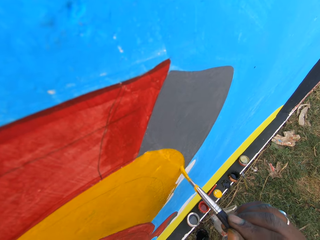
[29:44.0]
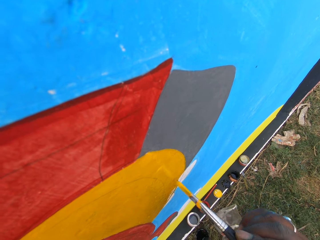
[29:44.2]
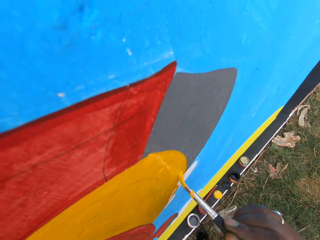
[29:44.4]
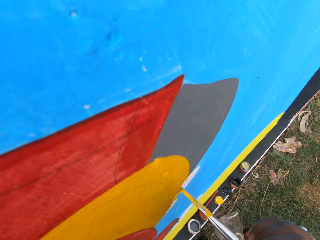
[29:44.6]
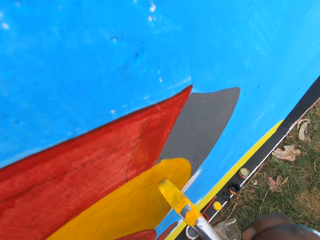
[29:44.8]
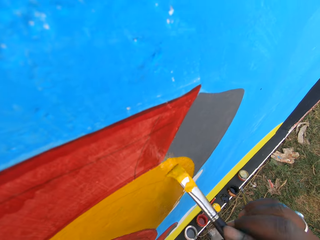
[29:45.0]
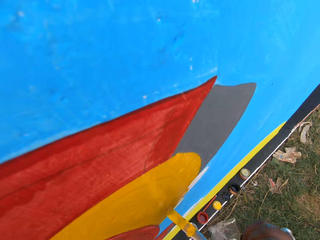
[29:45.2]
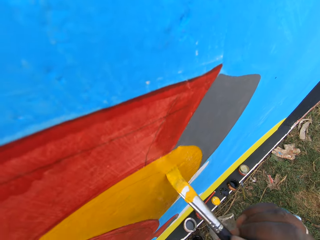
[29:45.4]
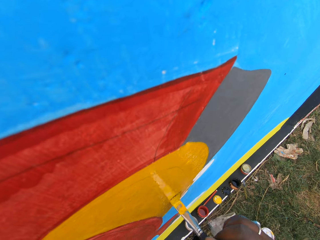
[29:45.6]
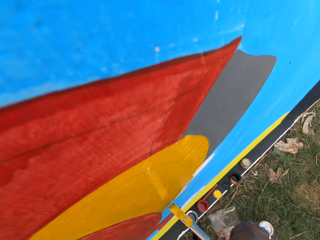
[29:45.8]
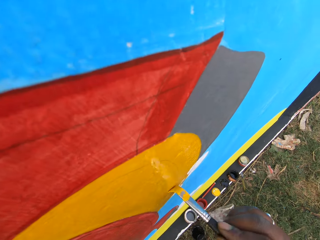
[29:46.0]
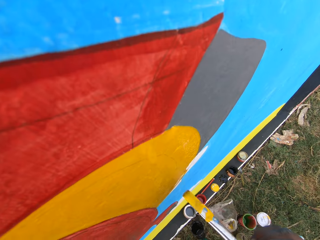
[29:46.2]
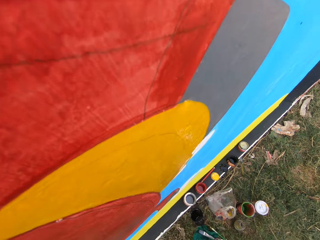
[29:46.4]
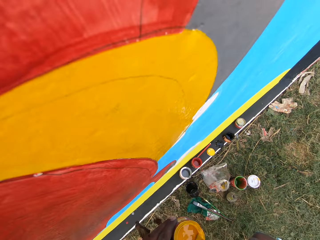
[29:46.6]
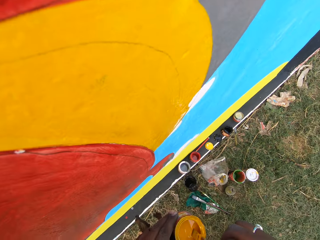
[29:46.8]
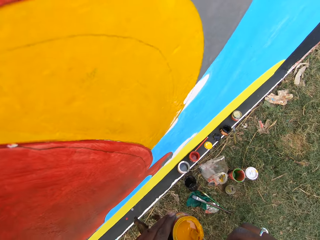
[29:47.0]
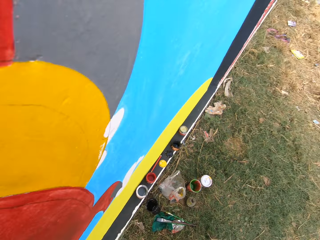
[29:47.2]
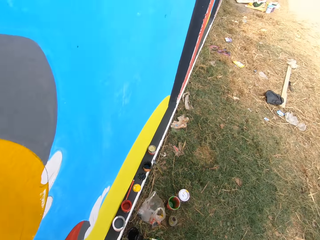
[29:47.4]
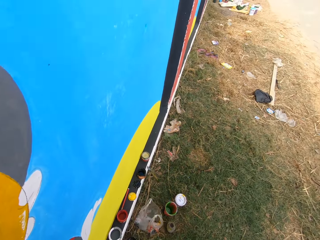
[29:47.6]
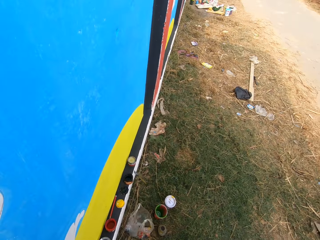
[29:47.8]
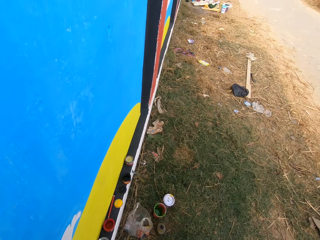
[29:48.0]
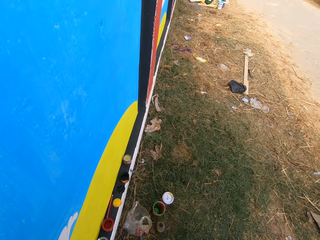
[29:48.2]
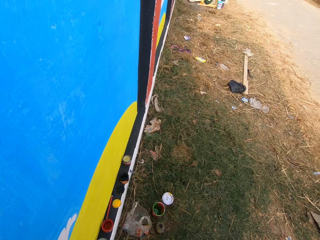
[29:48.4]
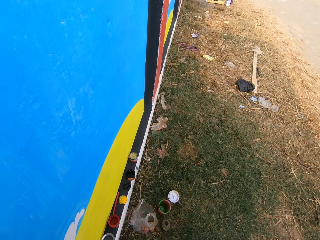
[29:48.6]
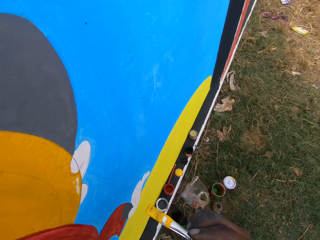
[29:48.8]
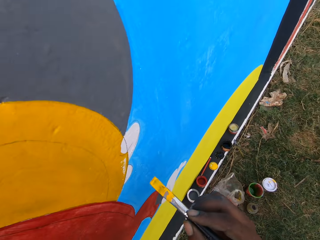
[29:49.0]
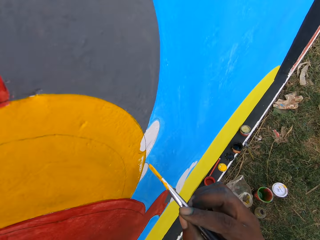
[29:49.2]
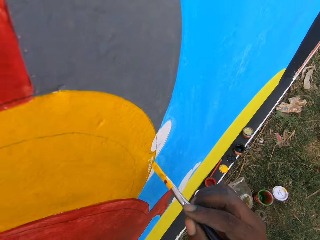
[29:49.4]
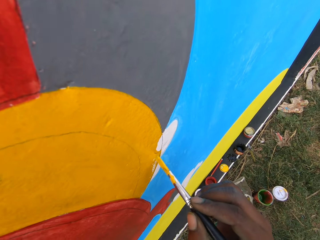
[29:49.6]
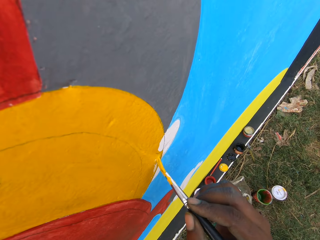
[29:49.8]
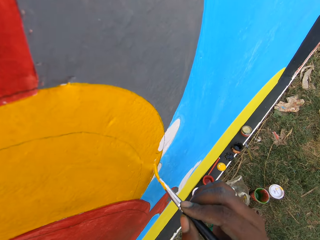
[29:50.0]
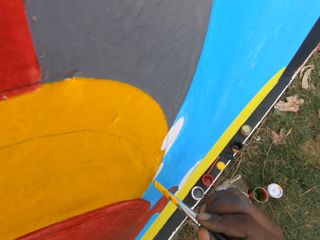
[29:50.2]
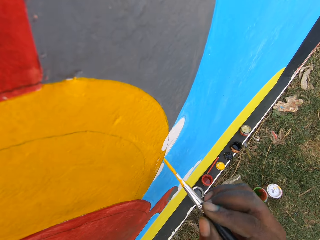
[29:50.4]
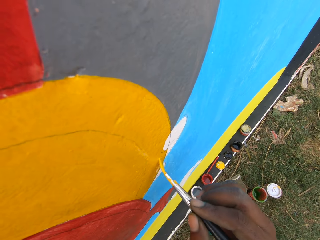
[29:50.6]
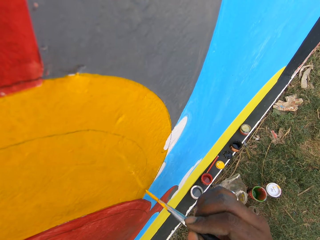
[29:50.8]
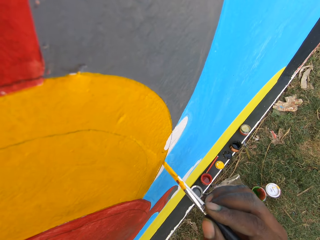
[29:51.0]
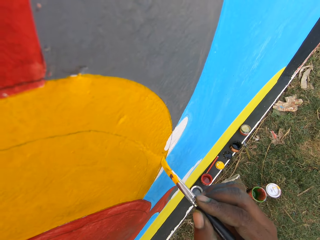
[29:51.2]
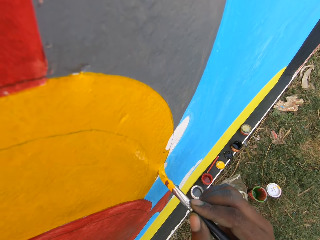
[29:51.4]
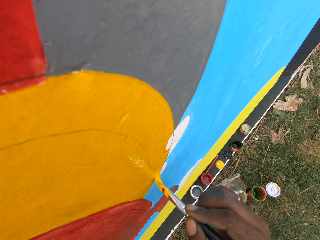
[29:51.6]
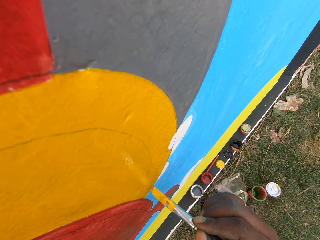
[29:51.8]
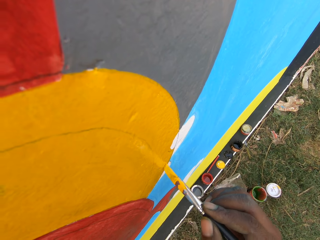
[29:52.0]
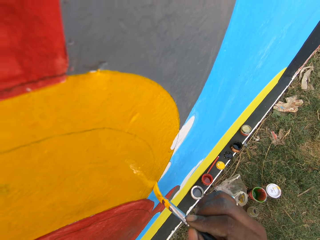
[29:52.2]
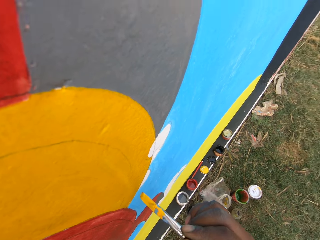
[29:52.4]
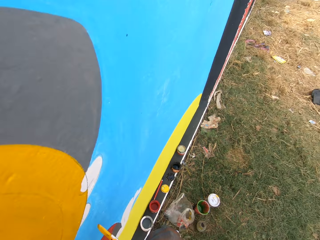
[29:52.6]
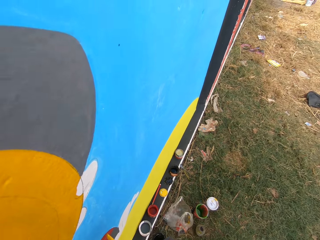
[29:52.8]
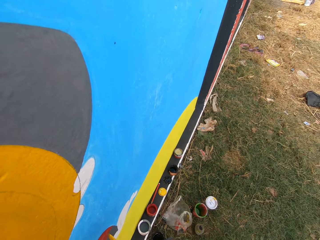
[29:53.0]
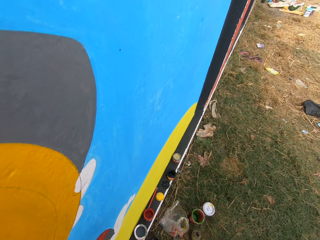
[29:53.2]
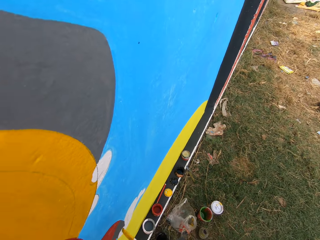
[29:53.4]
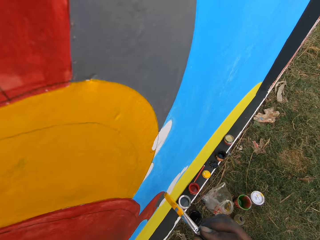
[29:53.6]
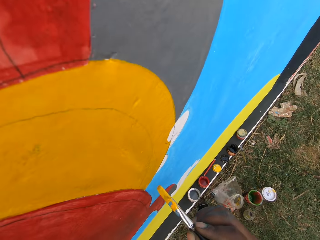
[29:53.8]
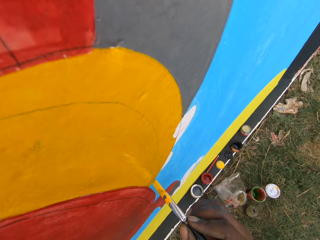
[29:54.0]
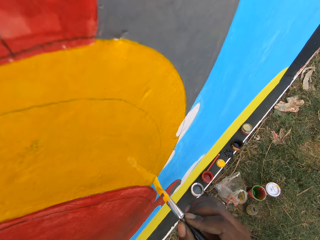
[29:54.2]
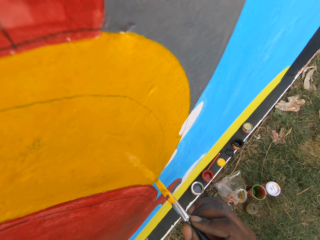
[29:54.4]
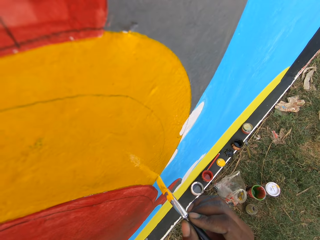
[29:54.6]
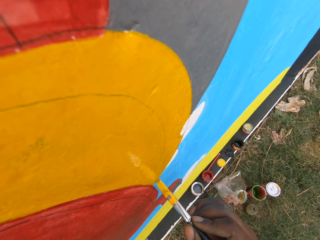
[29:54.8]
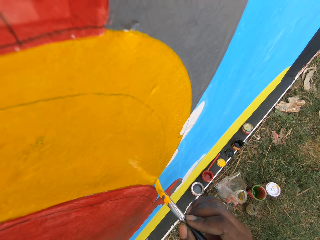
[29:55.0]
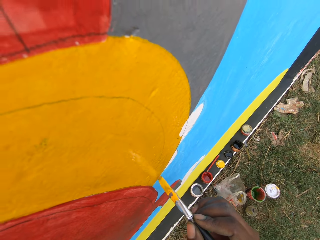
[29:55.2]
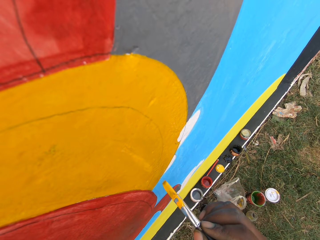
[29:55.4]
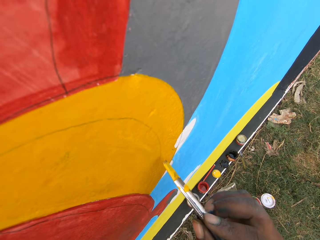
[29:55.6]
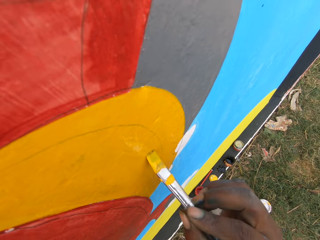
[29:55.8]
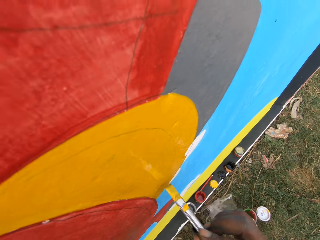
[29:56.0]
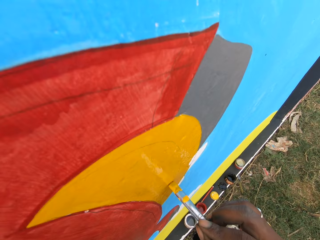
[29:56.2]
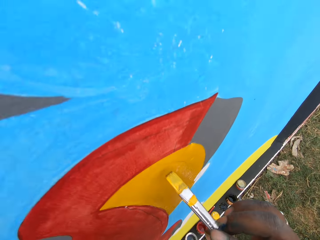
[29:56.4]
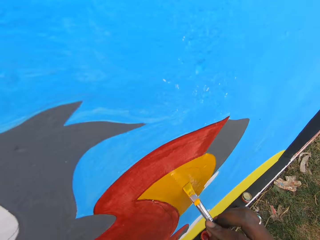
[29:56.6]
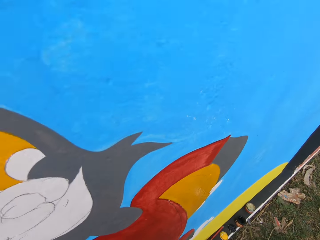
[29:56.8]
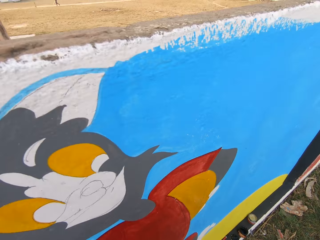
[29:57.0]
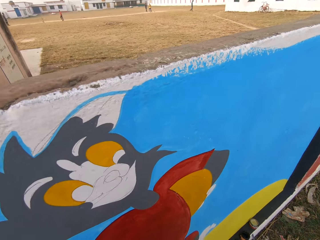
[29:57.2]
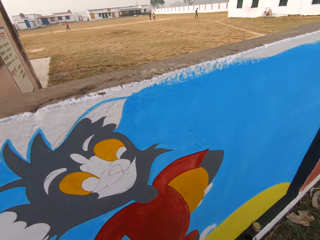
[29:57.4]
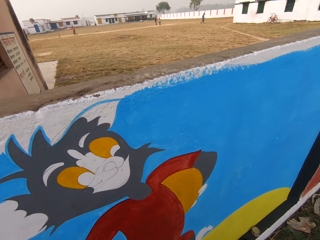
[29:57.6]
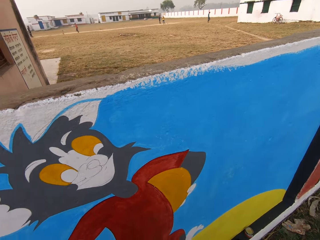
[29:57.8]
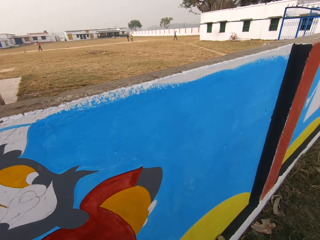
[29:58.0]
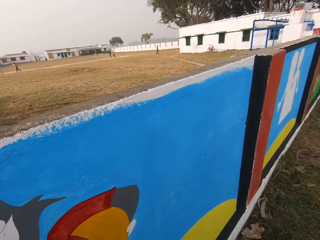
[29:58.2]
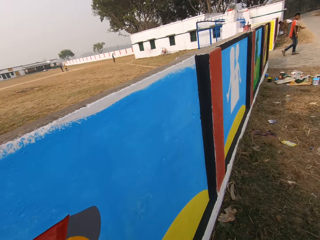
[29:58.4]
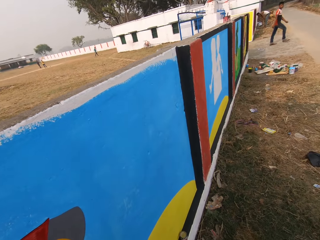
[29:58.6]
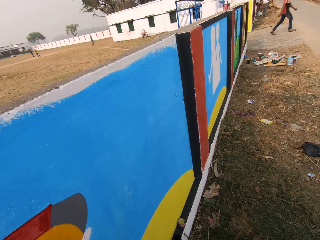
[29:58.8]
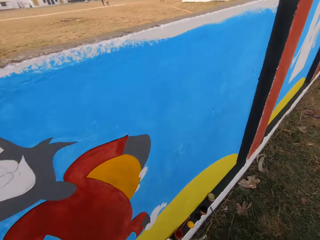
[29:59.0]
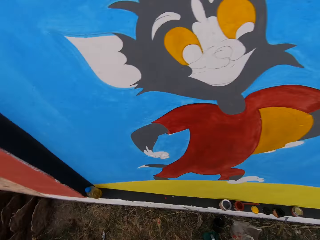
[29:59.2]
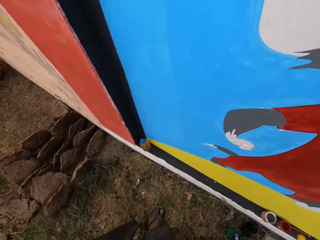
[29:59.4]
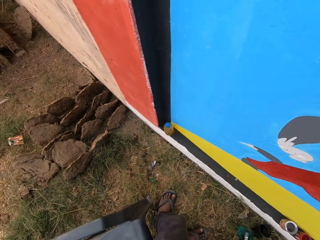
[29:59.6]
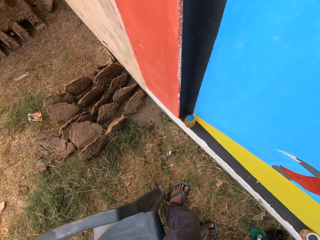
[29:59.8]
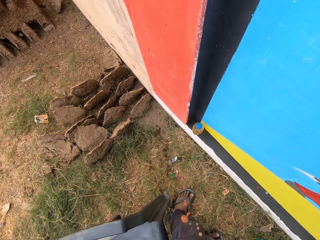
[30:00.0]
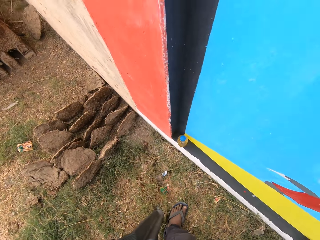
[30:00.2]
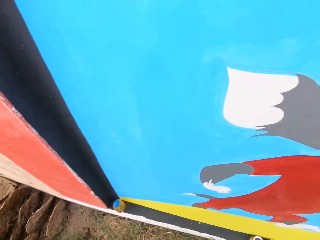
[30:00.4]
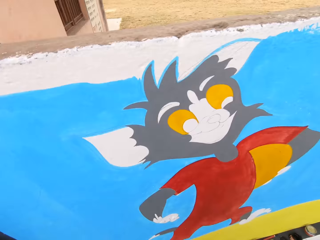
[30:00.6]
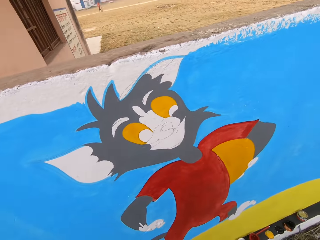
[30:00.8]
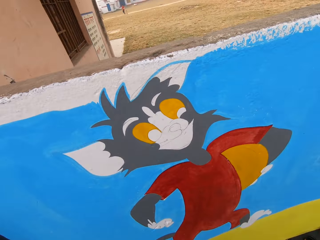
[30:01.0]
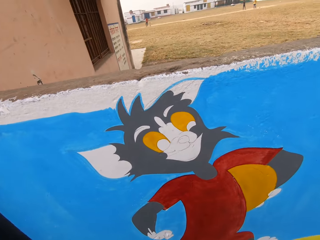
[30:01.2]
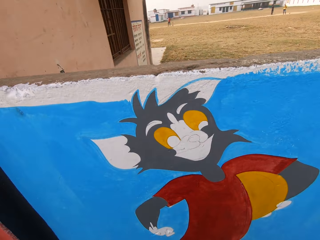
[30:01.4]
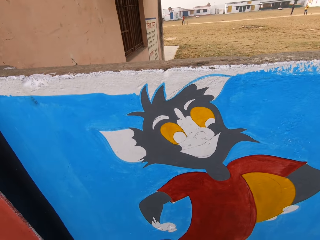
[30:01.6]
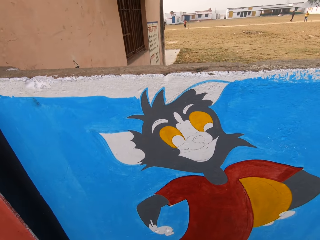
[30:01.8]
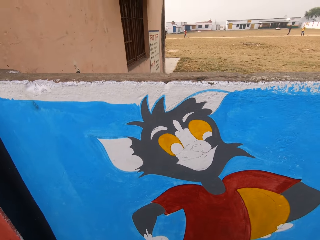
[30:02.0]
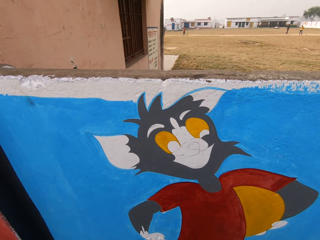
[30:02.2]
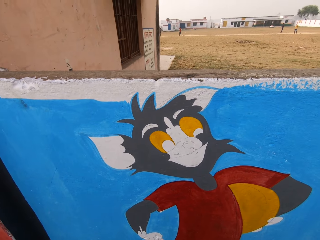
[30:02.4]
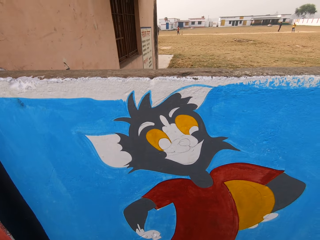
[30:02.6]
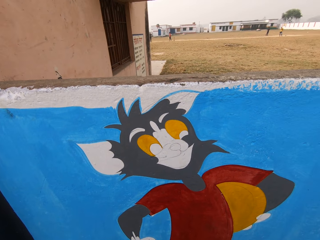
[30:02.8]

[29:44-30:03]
The camera wearer dips the brush into the painting can. They paint the wall with the painting brush. They talk with a man.

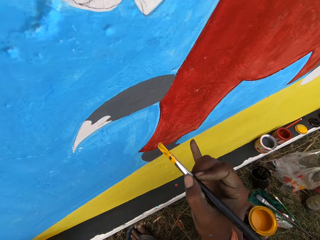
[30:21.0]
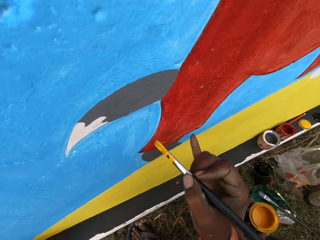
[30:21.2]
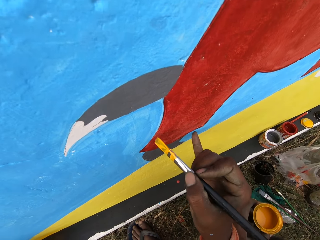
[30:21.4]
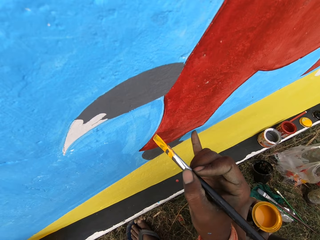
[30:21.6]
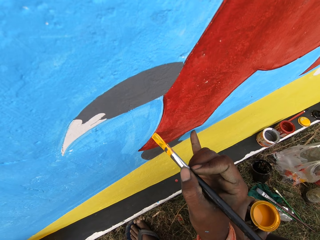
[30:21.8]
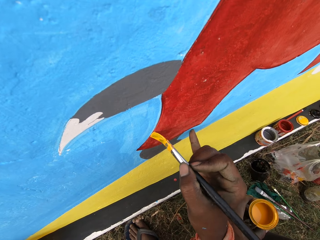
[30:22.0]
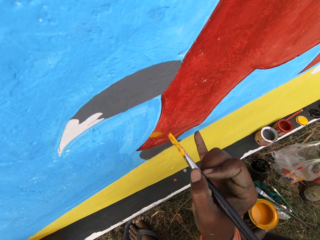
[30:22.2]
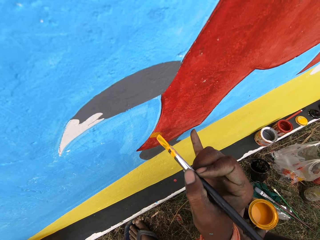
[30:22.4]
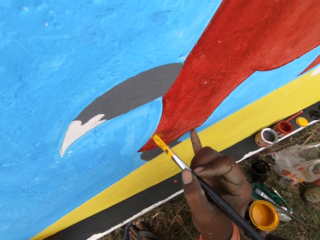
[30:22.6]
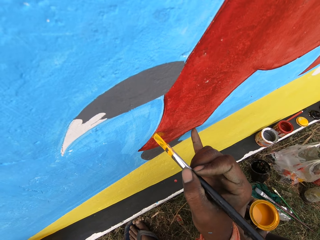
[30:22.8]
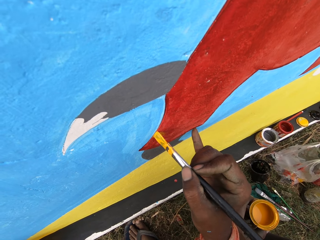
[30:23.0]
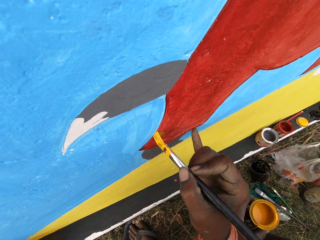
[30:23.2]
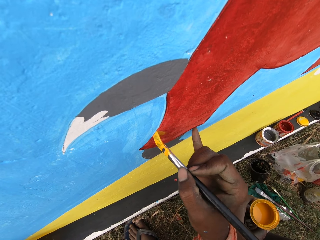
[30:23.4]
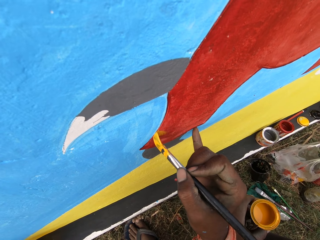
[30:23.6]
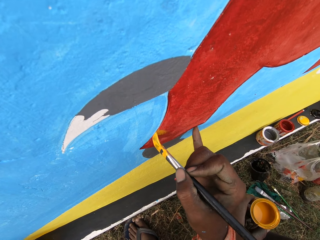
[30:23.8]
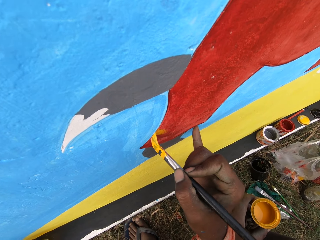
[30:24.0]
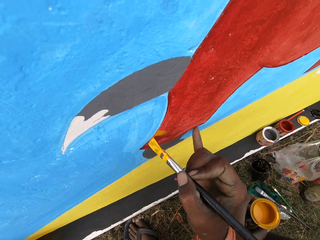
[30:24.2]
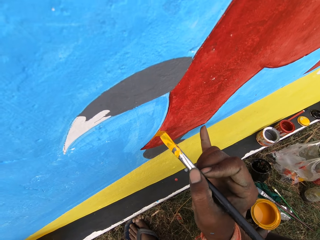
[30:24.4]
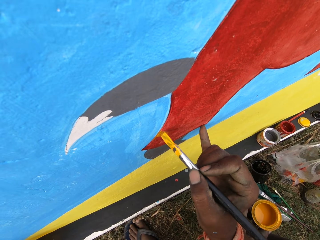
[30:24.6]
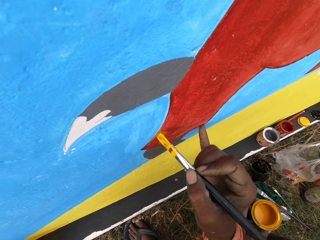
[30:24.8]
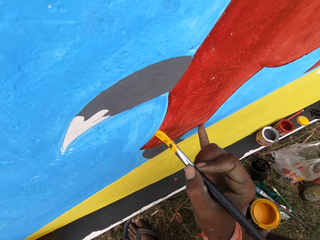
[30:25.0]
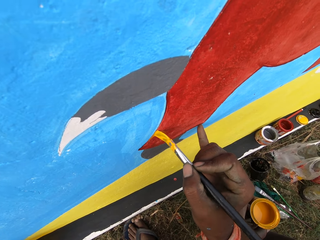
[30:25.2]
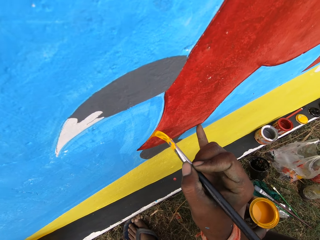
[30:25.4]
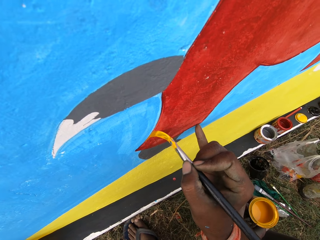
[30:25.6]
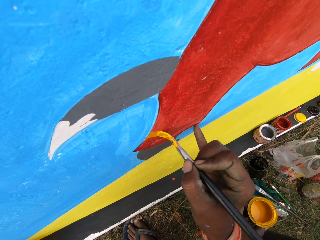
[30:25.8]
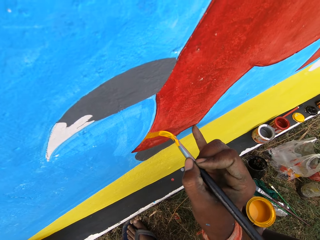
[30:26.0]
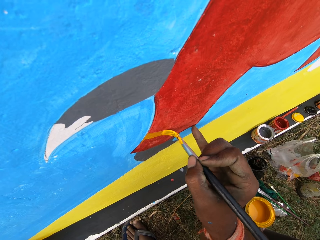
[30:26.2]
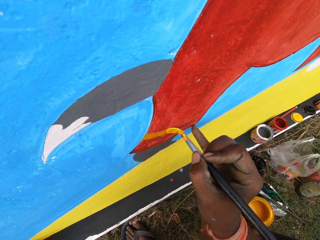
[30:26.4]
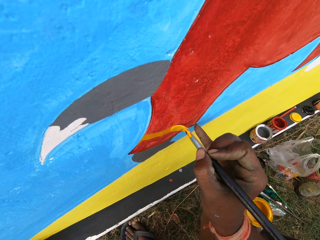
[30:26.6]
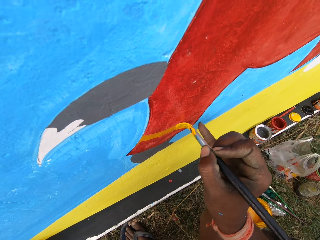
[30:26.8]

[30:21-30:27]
The camera wearer paints the wall with the painting brush.
